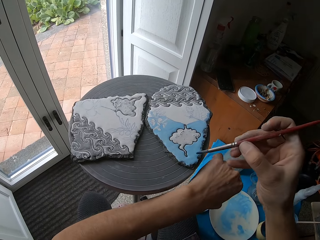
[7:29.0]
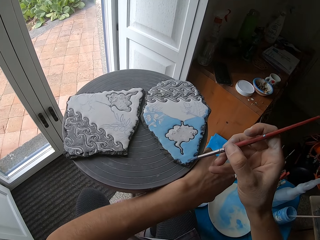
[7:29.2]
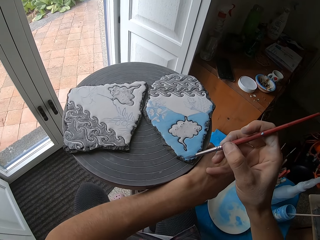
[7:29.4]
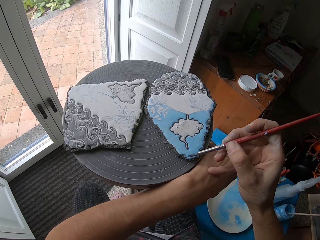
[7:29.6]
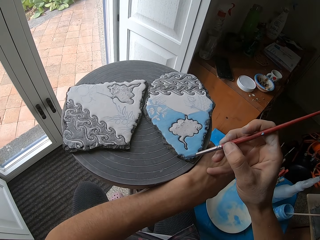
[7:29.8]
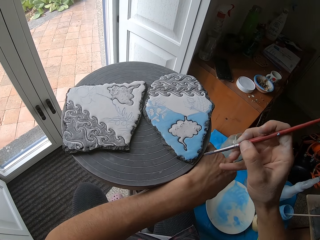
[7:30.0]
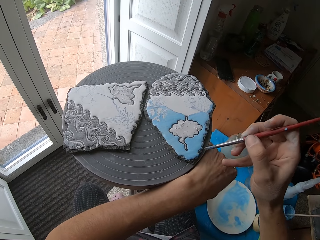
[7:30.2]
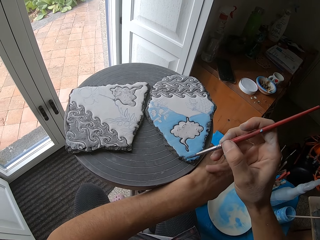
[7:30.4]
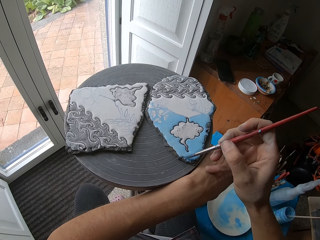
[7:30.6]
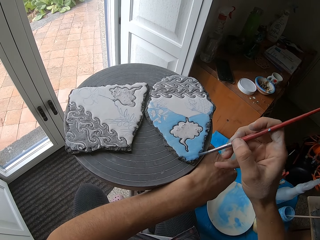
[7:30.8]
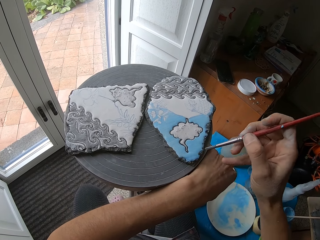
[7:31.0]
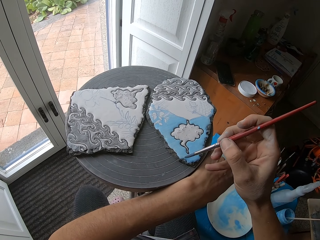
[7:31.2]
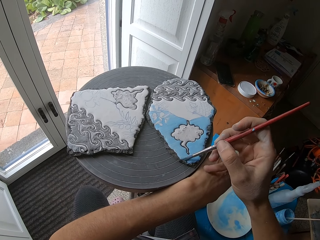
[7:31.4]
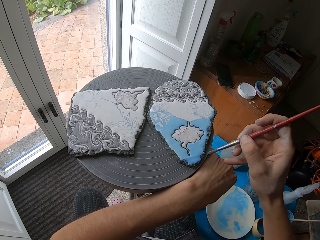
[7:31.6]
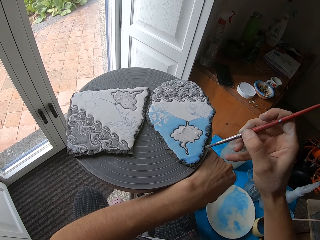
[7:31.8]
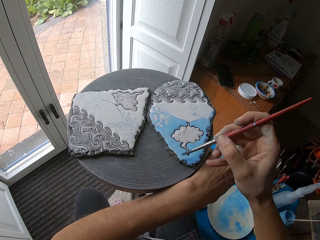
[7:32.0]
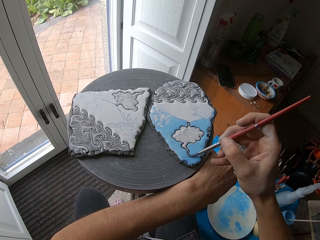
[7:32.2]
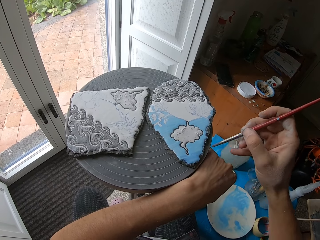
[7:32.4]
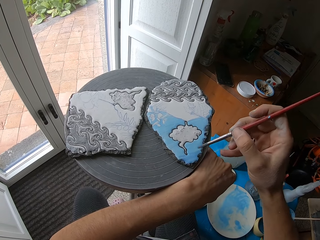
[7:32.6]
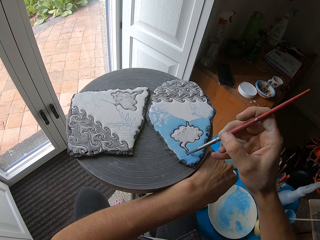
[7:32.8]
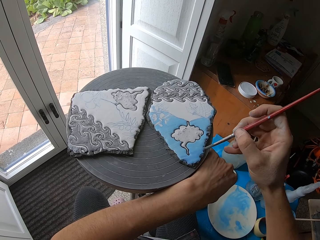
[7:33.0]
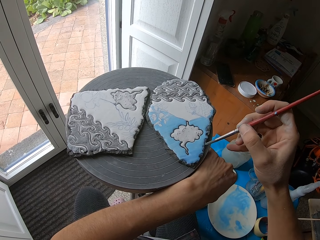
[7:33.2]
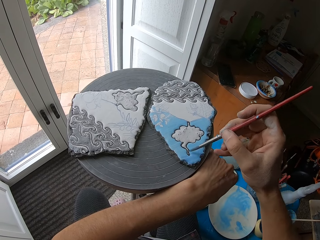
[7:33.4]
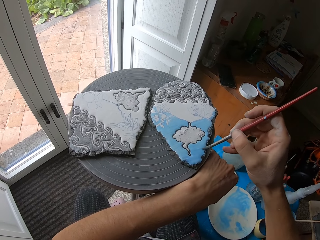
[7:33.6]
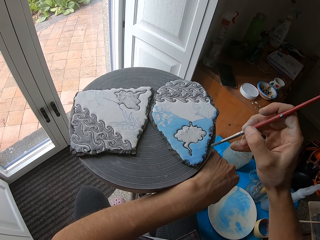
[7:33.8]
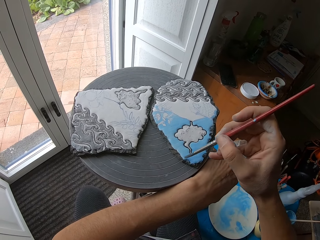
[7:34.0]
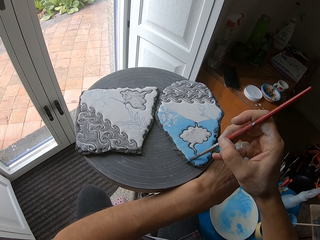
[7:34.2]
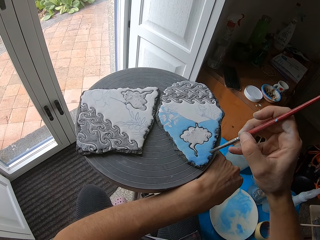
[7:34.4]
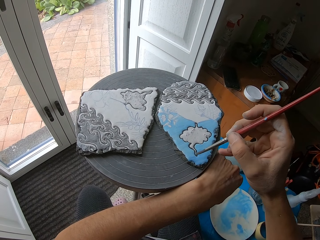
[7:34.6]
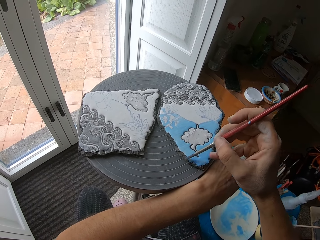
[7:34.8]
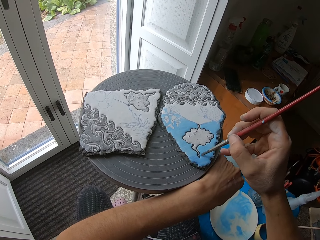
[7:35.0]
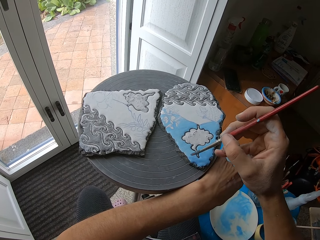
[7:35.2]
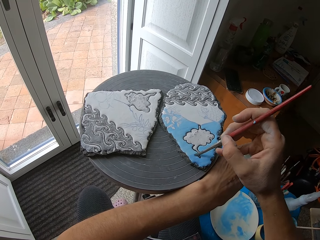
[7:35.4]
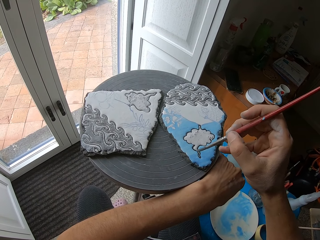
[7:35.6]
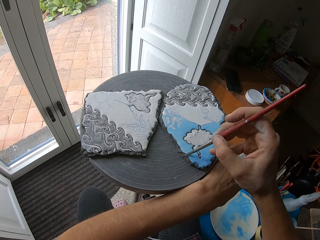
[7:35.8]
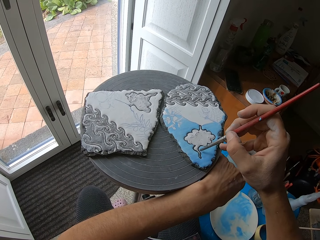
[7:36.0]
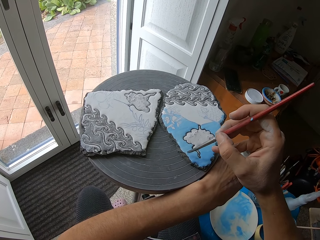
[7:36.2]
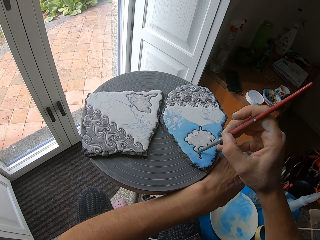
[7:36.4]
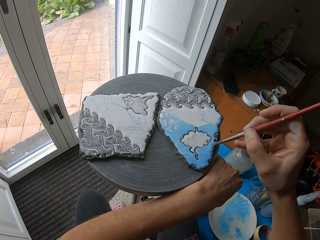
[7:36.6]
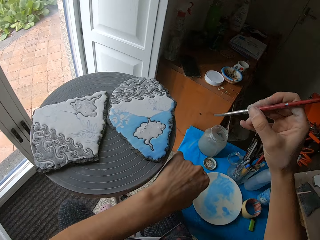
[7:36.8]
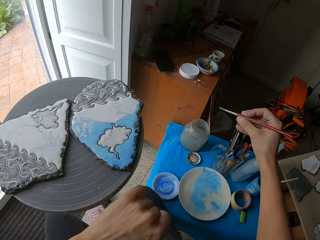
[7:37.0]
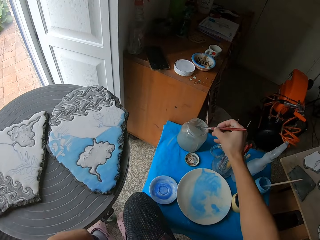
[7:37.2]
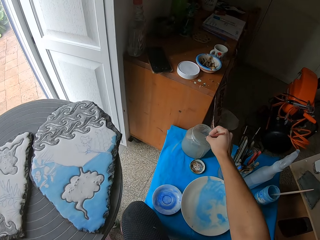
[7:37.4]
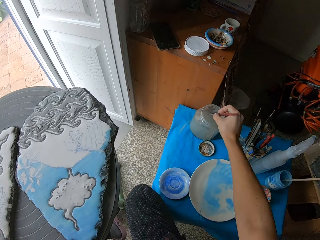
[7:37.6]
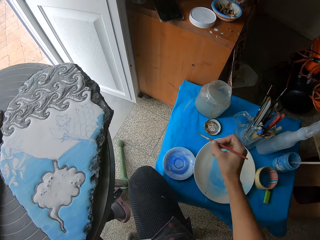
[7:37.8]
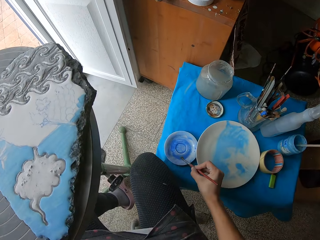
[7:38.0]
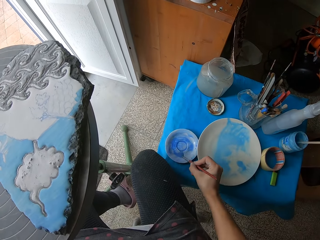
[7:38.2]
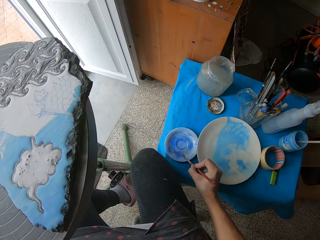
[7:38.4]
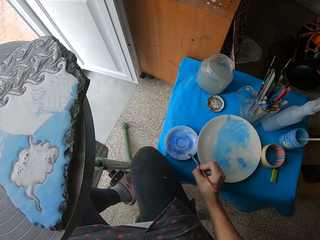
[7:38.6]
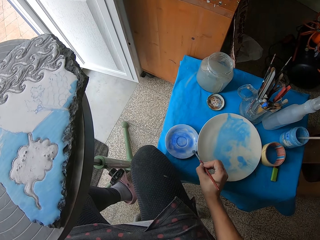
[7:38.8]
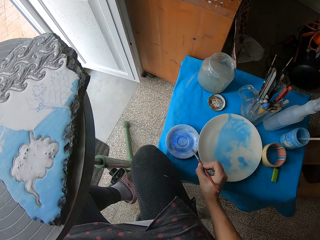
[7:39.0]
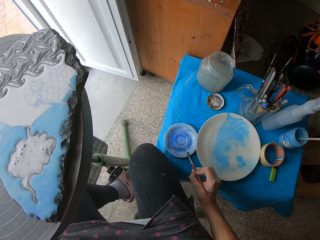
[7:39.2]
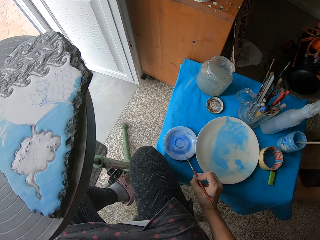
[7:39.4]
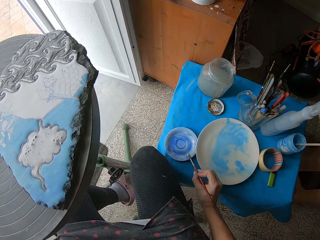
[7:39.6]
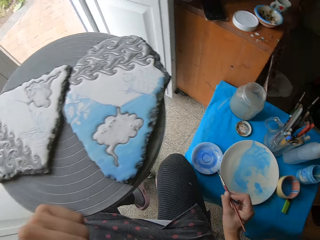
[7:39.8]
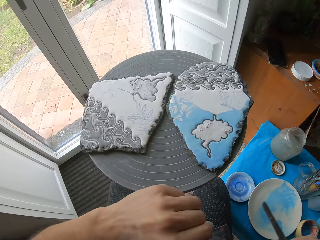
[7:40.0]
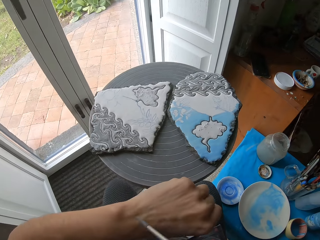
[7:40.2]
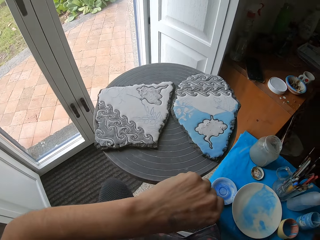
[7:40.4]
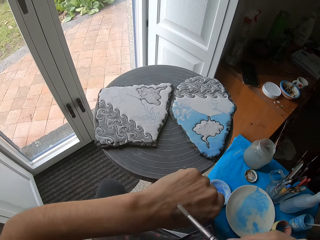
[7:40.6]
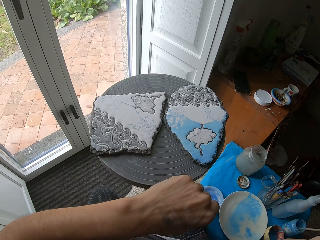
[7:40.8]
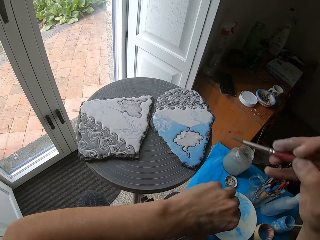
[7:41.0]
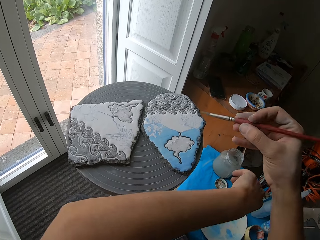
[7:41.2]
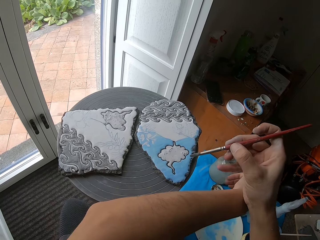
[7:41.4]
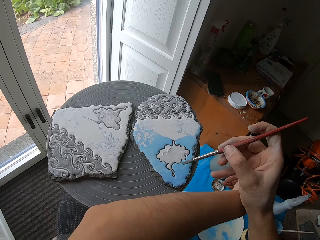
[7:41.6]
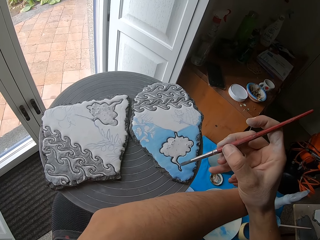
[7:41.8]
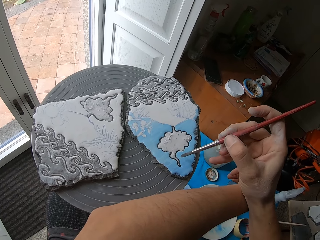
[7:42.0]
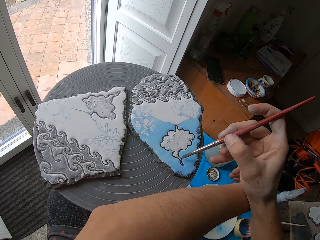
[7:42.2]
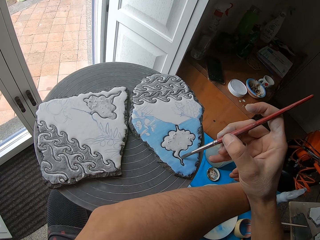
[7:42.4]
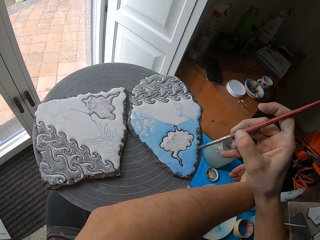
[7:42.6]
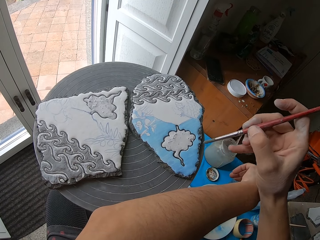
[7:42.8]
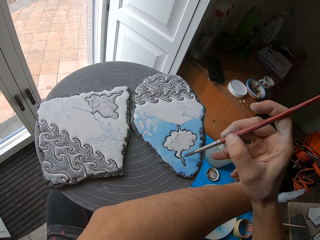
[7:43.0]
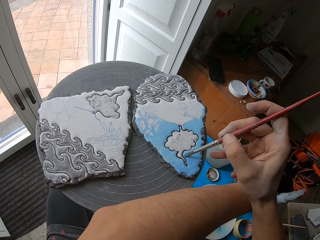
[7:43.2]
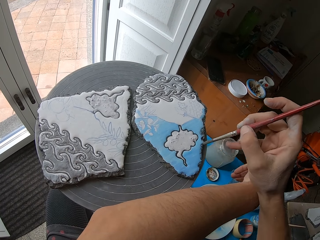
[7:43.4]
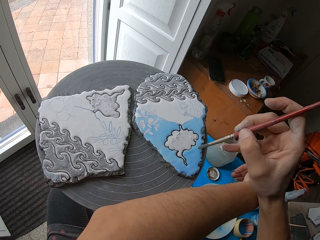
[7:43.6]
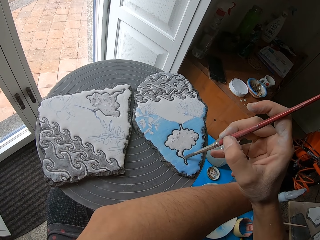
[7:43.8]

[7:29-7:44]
The camera wearer removes her left hand from the potter's wheel. She places her left hand on the potter's wheel. She paints the ceramic ornament on the potter's wheel with the paint brush in her right hand. She dips the paint brush in her right hand into the jar of water on the table. She rubs the paint brush in her right hand on the blue color on the saucer on the table with her right hand. She paints. She wipes the paint brush in her right hand on the saucer on the table. She wipes the paint brush in her right hand on her left hand. She places her left hand on the potter's wheel. She paints the ceramic ornament on the potter's wheel with the paint brush in her right hand.

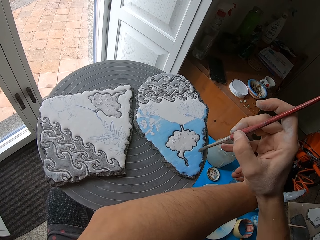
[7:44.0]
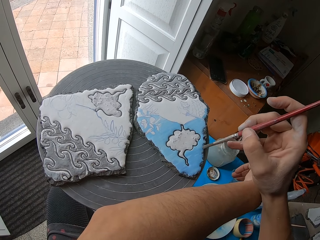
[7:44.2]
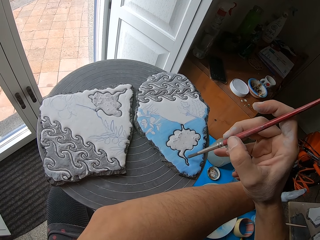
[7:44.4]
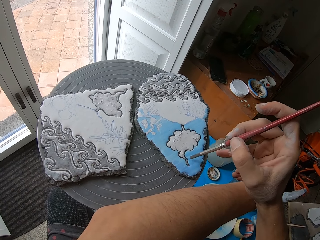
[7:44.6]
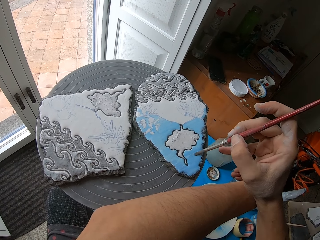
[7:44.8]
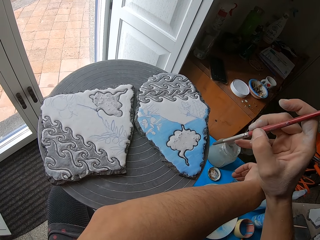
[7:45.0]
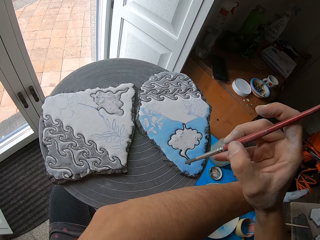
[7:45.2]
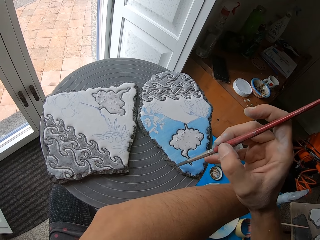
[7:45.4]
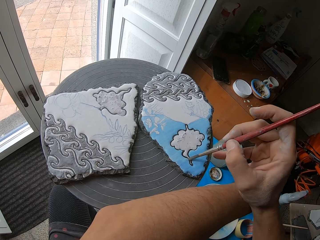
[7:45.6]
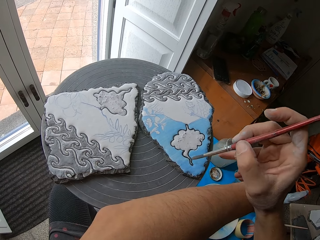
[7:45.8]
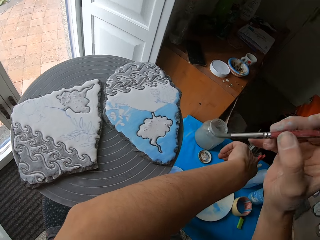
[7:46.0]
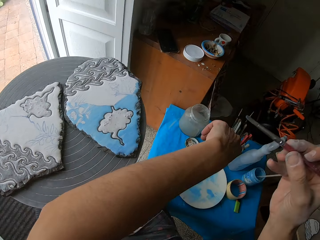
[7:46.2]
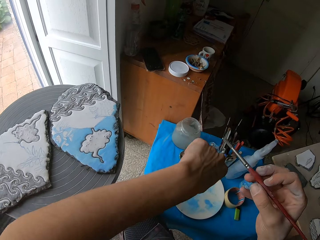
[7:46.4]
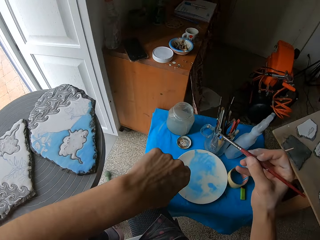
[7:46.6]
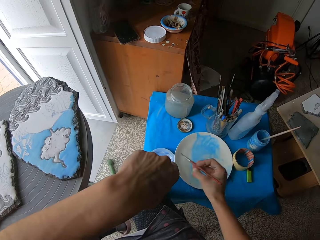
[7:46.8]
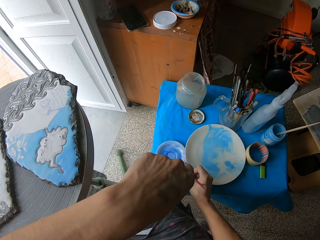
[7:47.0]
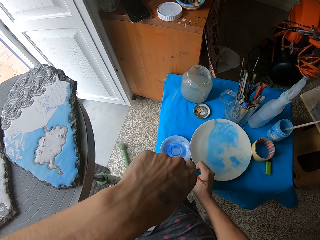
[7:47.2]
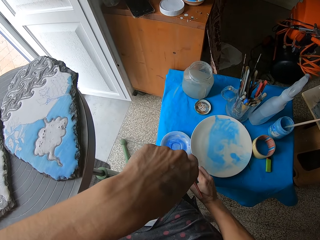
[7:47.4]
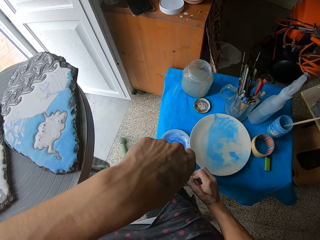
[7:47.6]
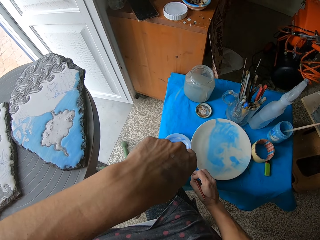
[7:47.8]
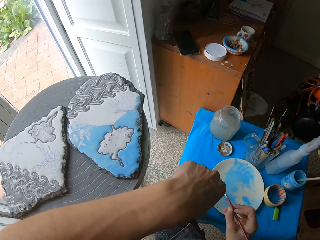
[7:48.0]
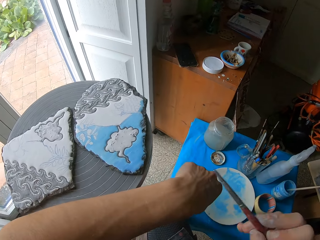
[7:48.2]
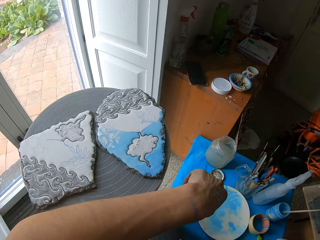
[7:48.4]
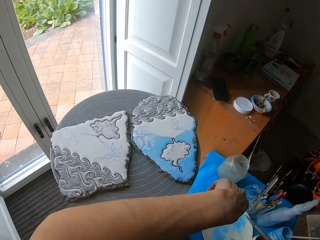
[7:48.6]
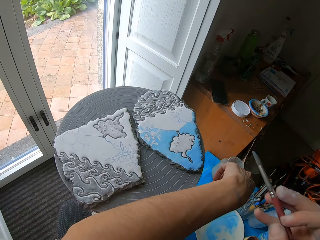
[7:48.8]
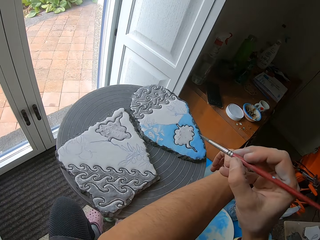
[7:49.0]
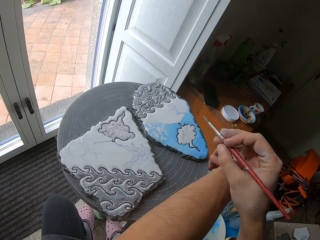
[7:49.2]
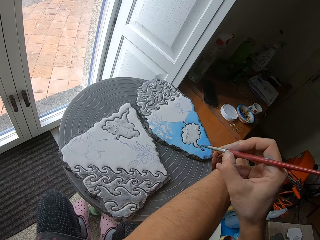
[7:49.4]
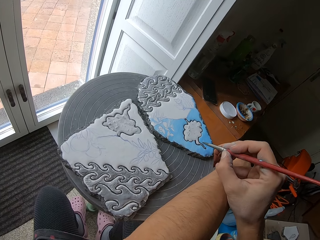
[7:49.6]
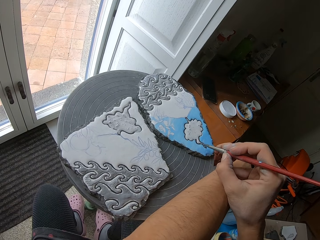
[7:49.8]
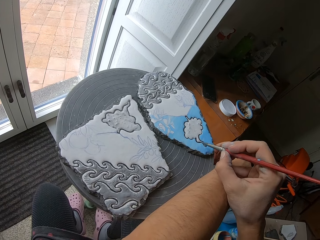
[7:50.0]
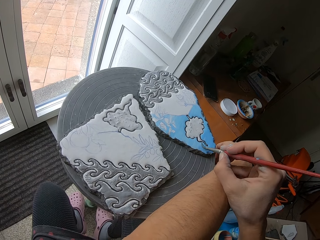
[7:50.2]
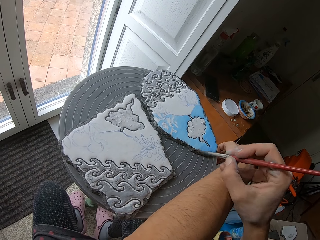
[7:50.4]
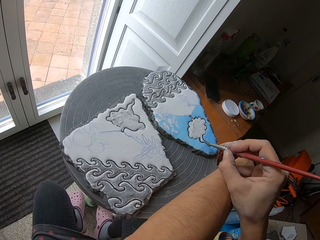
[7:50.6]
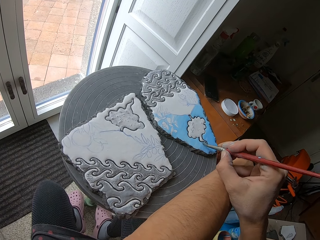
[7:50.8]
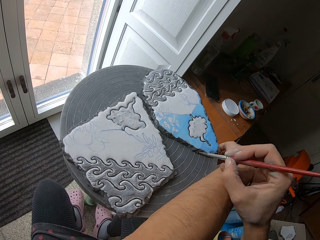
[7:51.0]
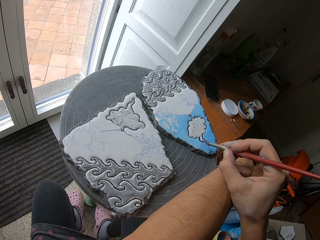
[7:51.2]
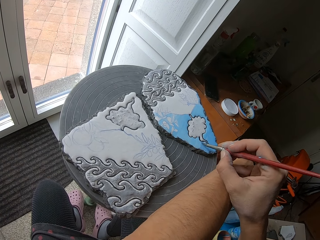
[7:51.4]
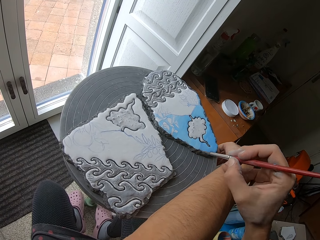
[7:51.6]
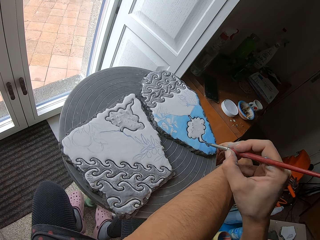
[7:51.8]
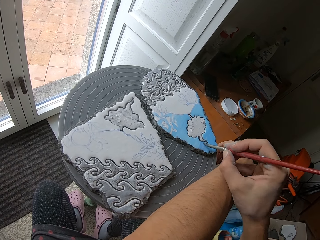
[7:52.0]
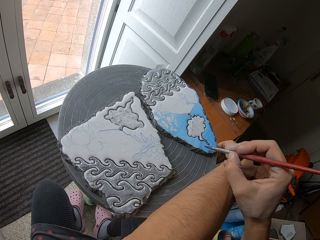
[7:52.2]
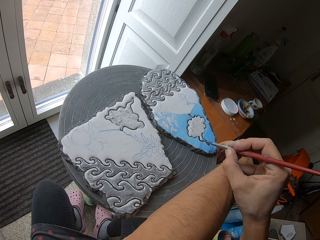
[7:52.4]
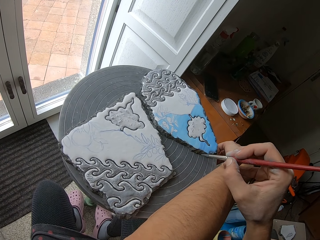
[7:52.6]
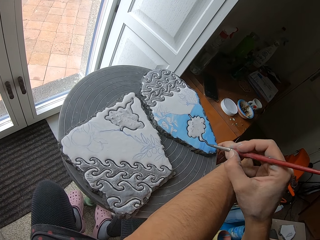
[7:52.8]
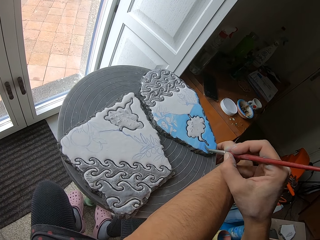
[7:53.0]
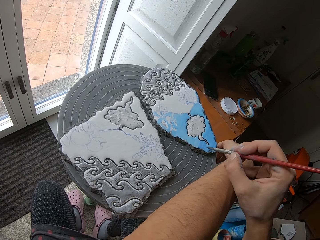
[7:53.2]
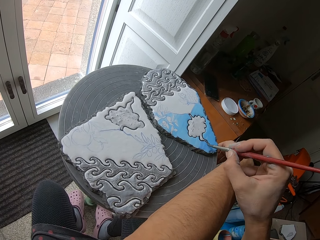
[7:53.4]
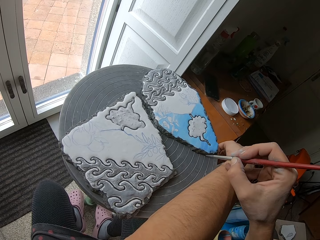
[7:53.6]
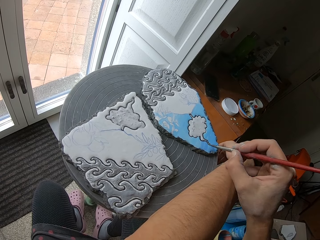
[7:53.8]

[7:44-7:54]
The camera wearer rubs the paint brush in her right hand on the blue color on the saucer in her left hand. She paints the ceramic ornament on the potter's wheel with the paint brush in her right hand.
